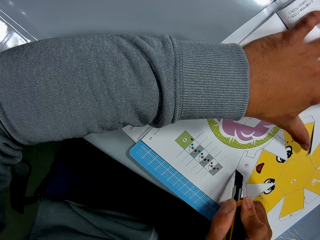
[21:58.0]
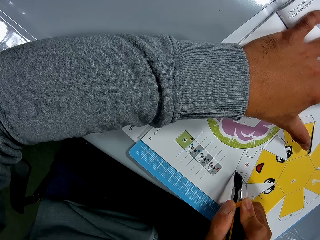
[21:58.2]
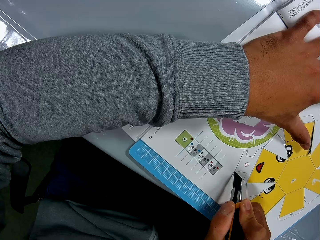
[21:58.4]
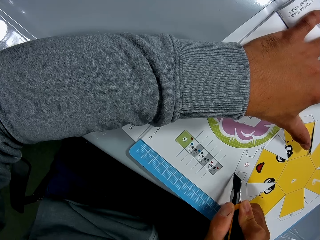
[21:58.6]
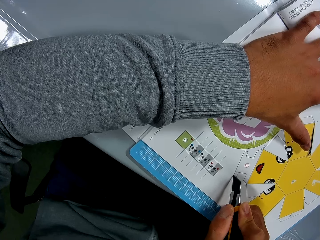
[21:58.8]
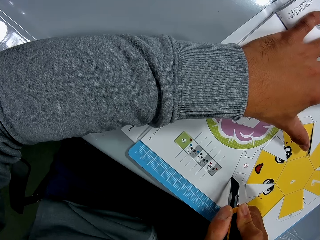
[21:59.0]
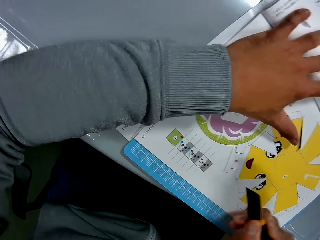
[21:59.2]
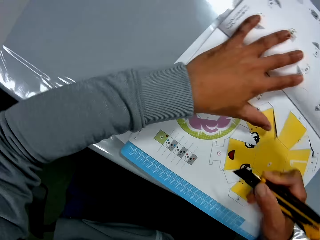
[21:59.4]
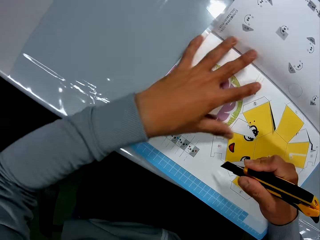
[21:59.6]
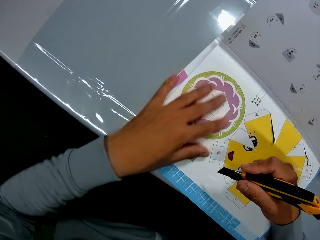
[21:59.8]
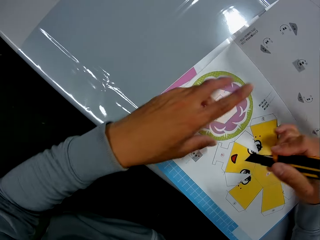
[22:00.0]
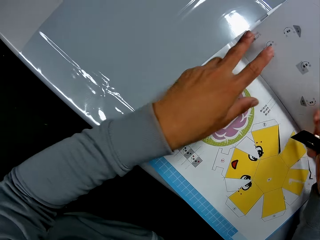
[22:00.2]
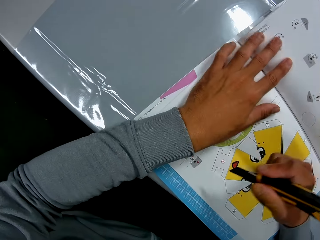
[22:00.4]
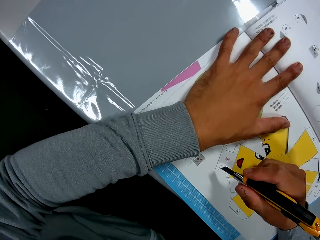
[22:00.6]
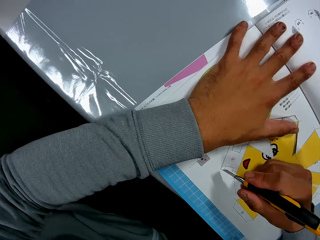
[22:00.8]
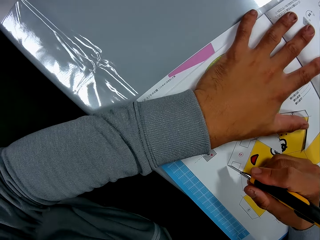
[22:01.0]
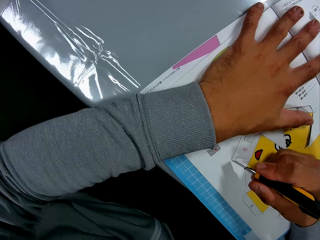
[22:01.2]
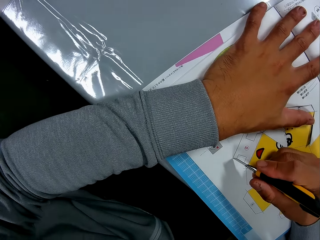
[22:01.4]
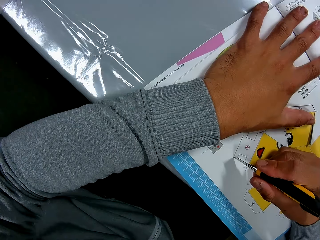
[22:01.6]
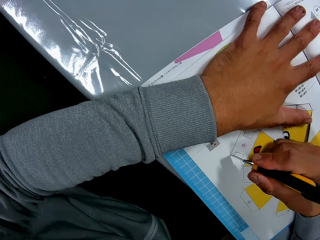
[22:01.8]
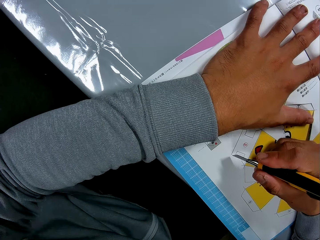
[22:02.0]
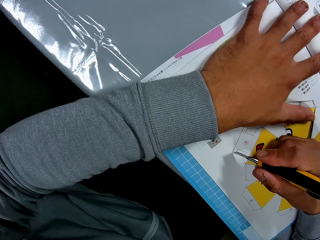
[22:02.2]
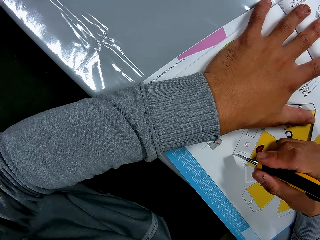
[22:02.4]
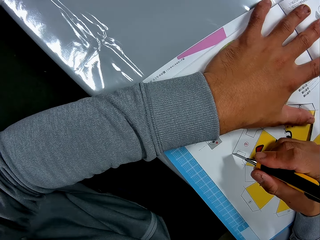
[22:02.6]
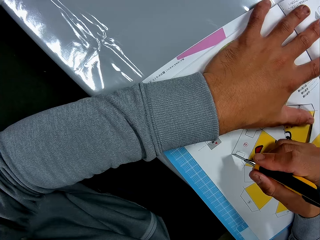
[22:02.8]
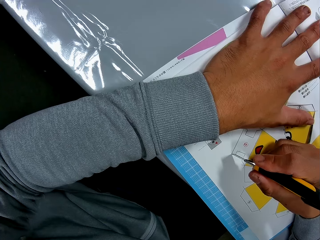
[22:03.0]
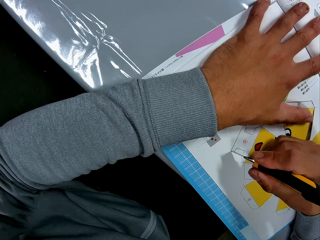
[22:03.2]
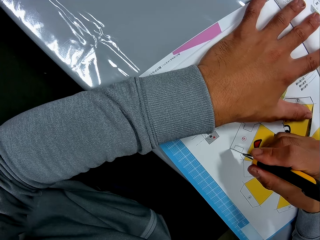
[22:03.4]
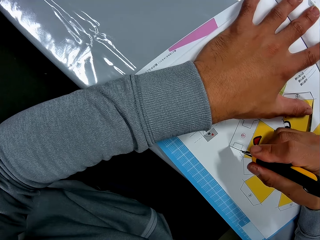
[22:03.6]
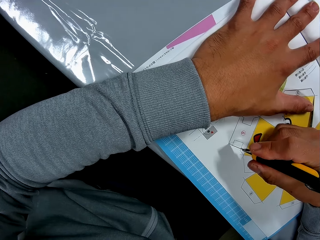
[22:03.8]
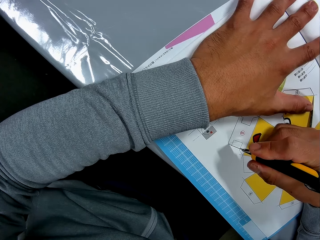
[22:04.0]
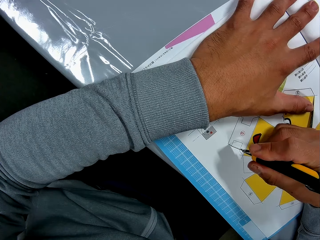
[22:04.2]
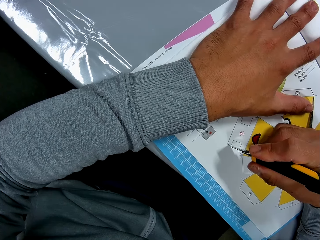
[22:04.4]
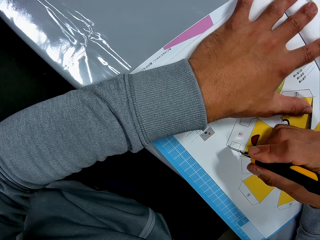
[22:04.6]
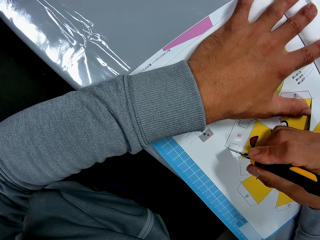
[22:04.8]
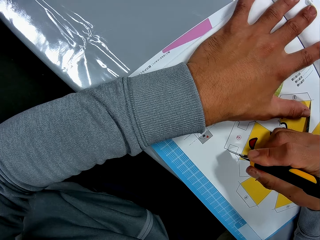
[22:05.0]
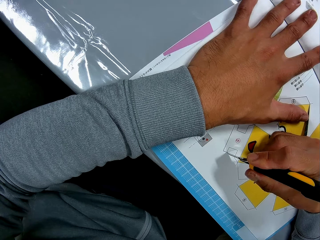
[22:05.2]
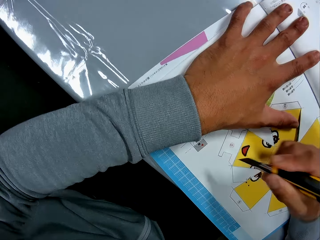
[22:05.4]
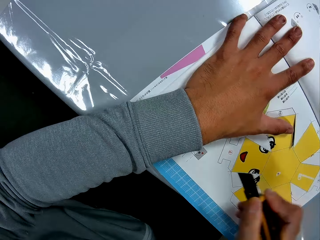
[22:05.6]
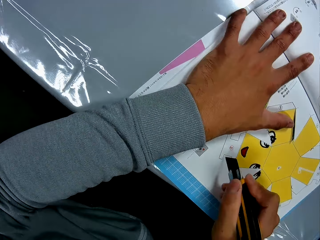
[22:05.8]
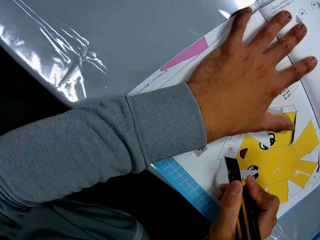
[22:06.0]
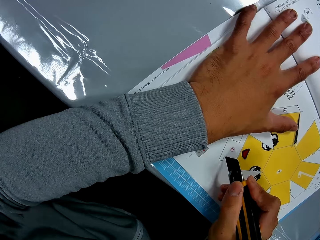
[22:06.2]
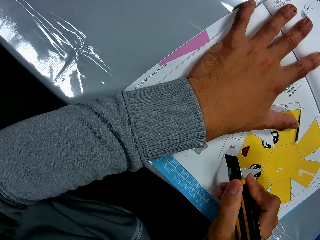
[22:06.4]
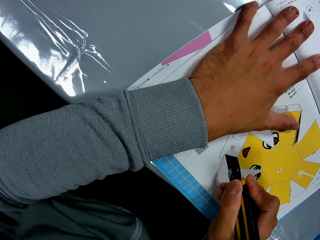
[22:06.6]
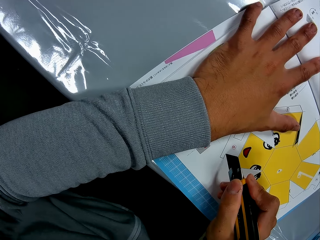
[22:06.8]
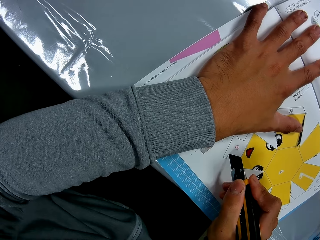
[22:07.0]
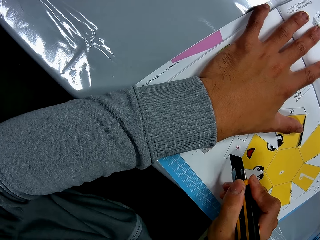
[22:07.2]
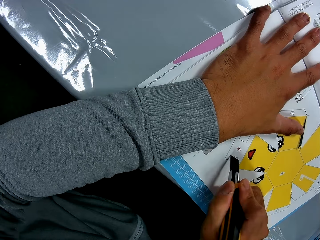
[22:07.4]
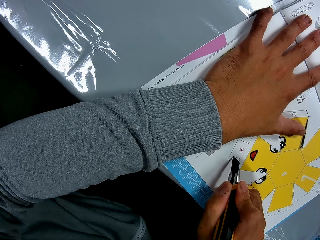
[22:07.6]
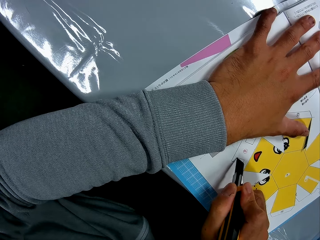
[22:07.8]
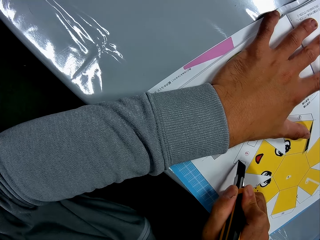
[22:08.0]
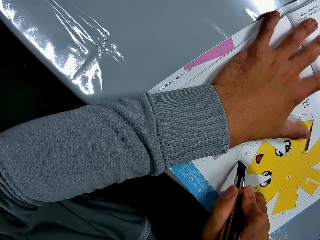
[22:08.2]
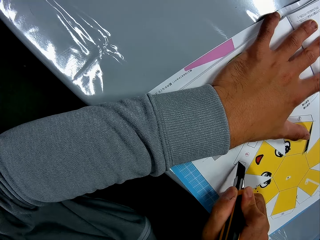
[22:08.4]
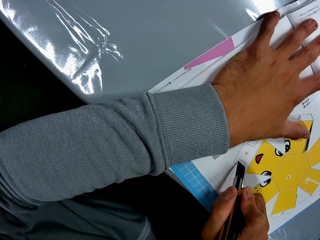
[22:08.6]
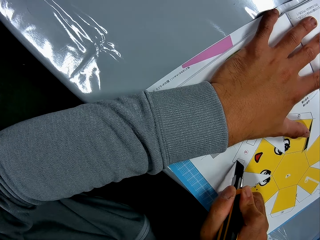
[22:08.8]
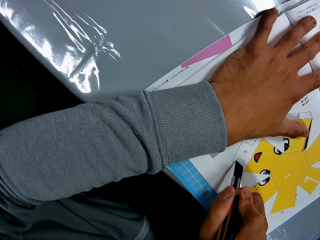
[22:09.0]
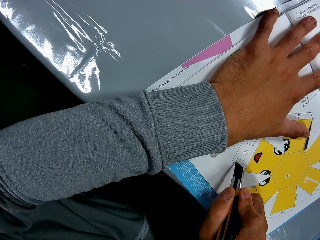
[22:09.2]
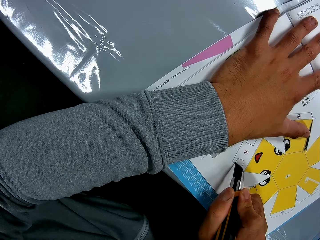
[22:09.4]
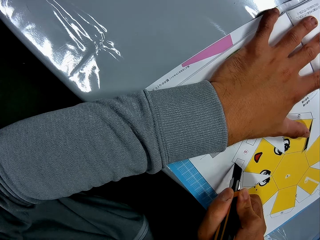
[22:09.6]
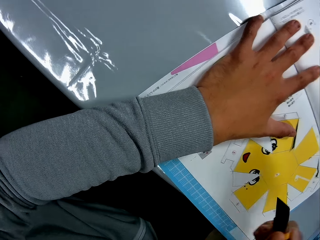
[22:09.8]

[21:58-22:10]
The camera wearer adjusts the craft knife on the craft pieces book page. They cut the craft pieces book page using the craft knife on the mat craft board. They adjust the craft knife on the craft pieces book page. They cut the craft pieces book page using the craft knife on the mat craft board.

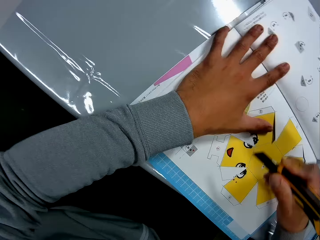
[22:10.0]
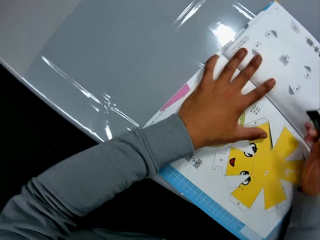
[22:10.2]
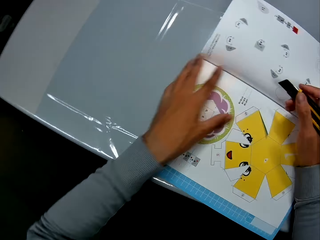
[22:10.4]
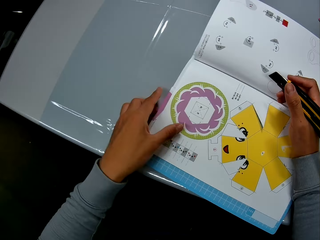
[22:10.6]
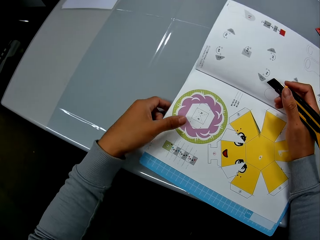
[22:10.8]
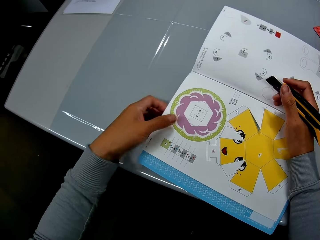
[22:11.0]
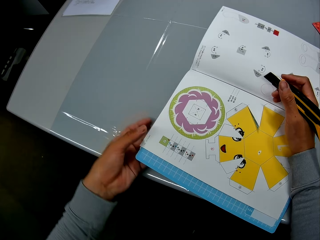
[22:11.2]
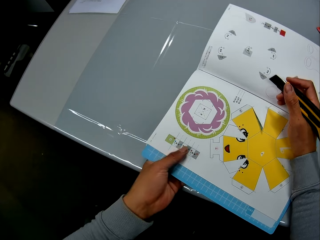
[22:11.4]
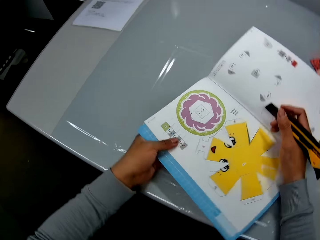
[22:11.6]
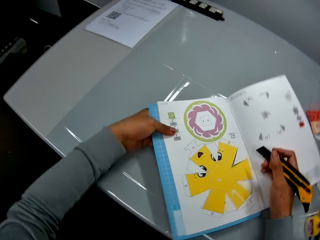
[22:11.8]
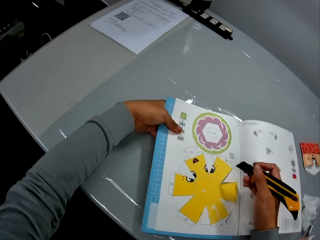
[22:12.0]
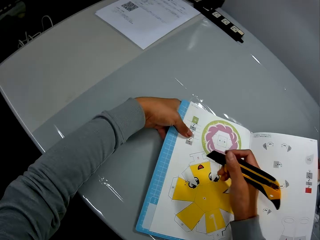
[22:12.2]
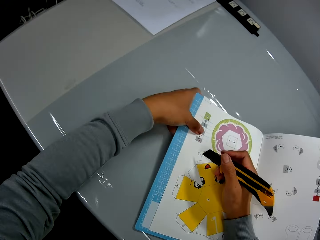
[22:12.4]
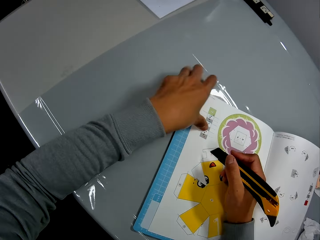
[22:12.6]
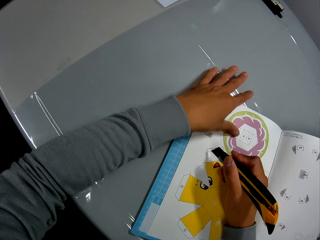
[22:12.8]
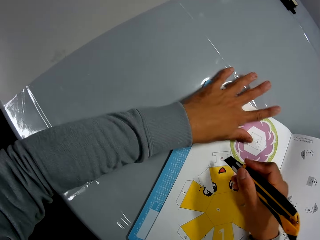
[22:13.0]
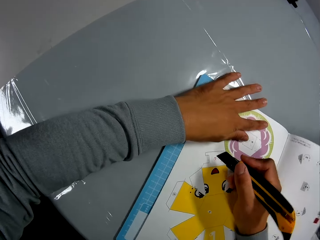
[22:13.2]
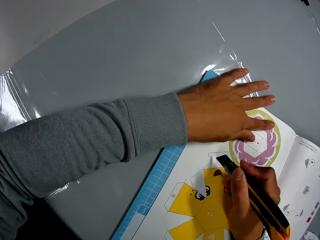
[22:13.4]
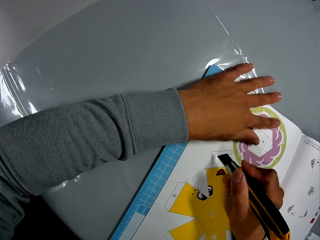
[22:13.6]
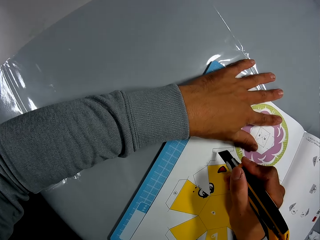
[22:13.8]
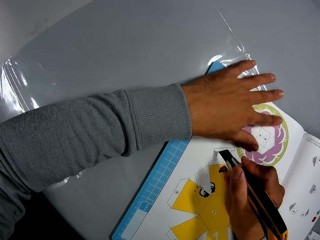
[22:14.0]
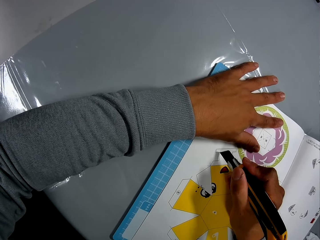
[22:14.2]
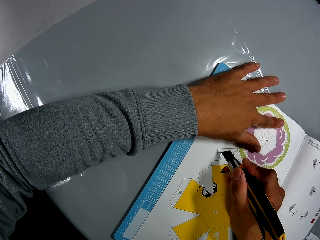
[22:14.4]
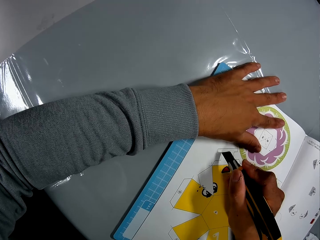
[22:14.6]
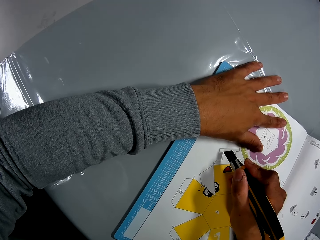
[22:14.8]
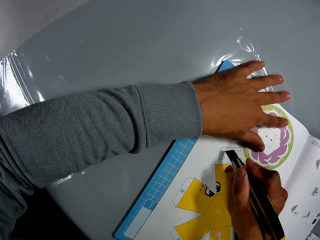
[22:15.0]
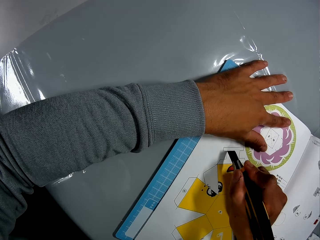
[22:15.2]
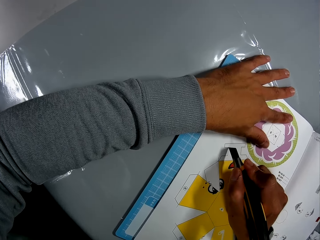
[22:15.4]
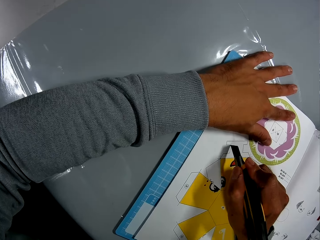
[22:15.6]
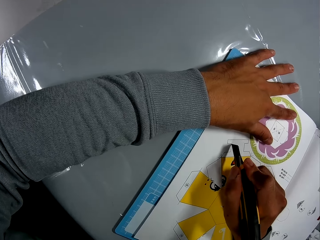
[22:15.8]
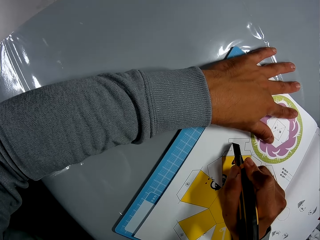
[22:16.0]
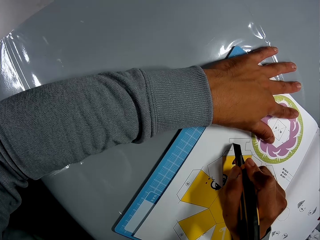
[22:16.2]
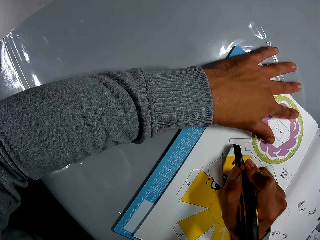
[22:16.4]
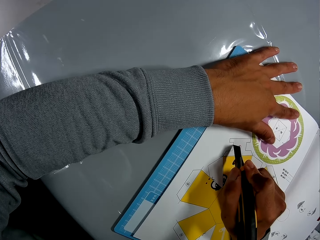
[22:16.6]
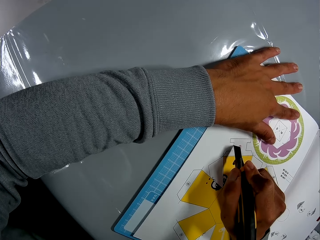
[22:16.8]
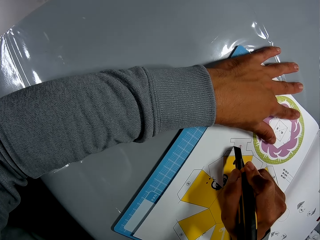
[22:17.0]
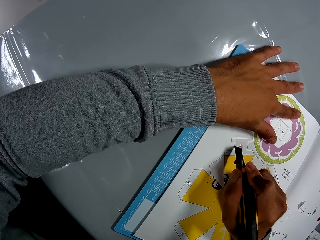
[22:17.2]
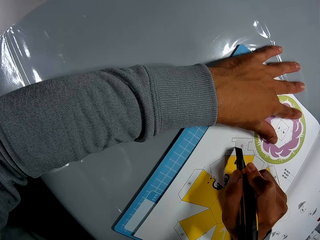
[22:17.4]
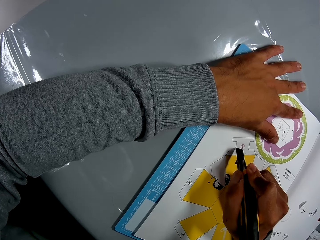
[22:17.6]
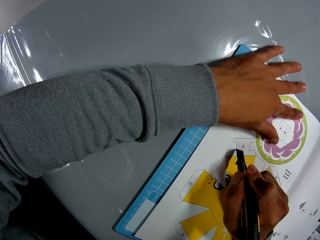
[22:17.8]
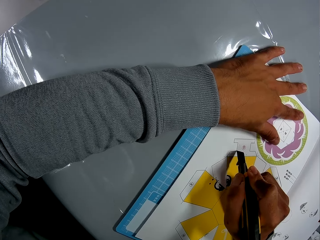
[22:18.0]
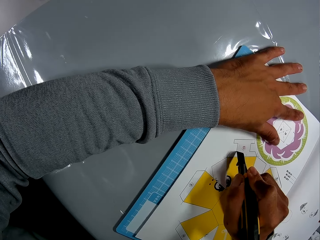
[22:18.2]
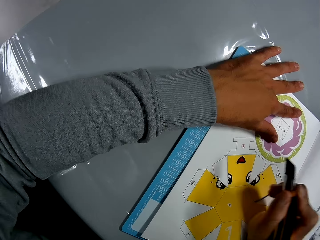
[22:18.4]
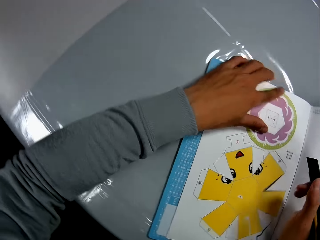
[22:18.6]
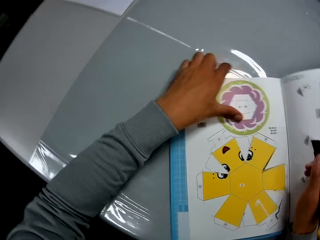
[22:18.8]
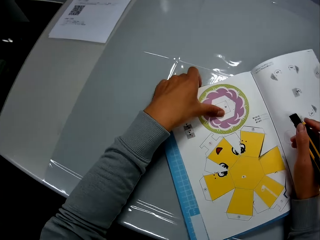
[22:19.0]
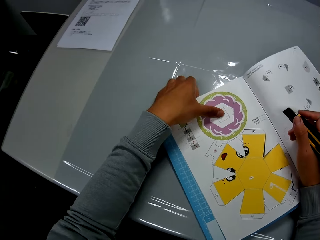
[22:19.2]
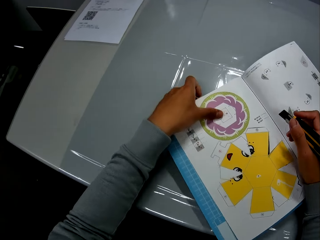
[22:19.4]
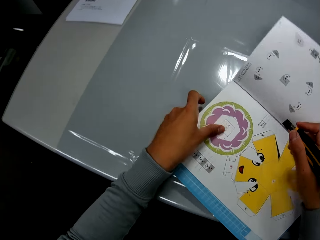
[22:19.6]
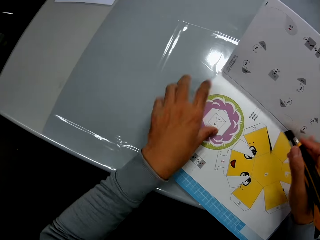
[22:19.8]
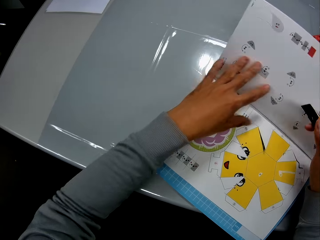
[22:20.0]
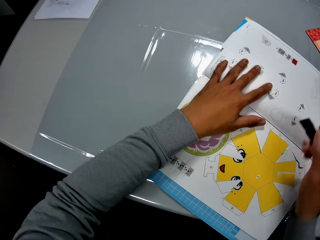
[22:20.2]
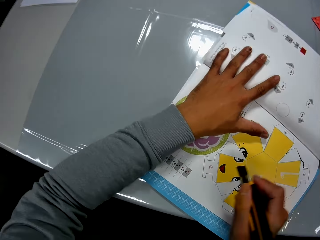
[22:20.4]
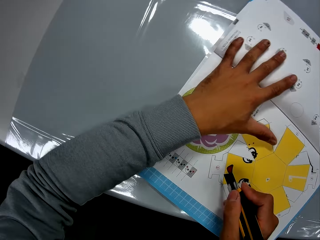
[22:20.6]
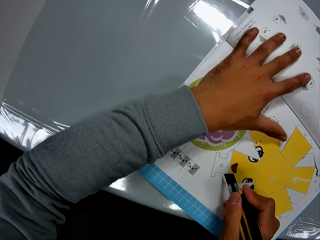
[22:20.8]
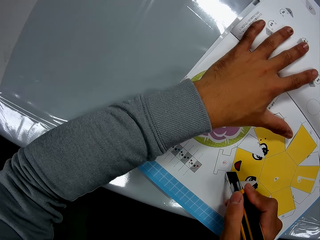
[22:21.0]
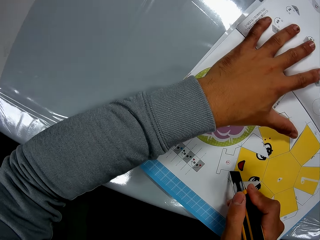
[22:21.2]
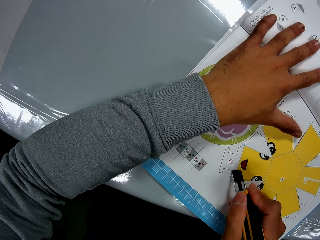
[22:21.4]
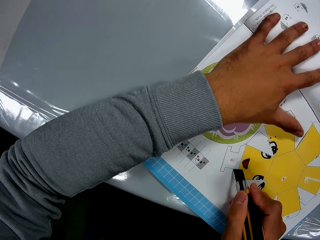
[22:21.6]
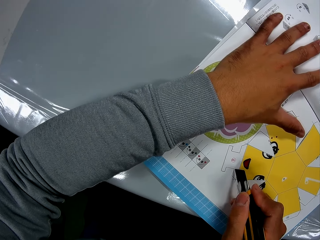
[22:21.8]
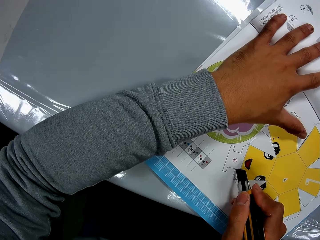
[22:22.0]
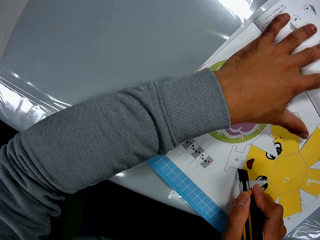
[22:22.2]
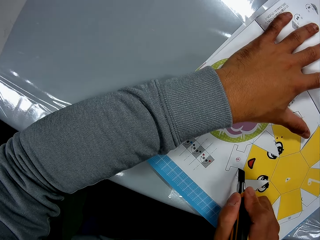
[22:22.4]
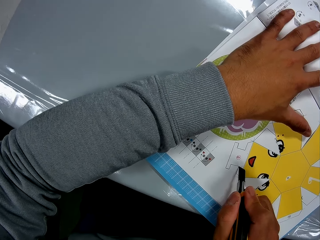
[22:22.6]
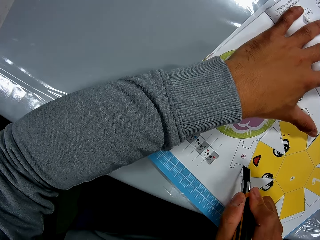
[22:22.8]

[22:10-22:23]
The camera wearer adjusts the craft pieces book on the table. He rotates the craft book. He places his left hand on the craft book. He adjusts the craft knife on the craft pieces book page. He cuts the craft pieces book page using the craft knife on the mat craft board. He adjusts the craft pieces book on the table. He places his left hand on the craft book and continues to cut the paper craft from the craft book. He adjusts the craft knife on the craft pieces book page.
